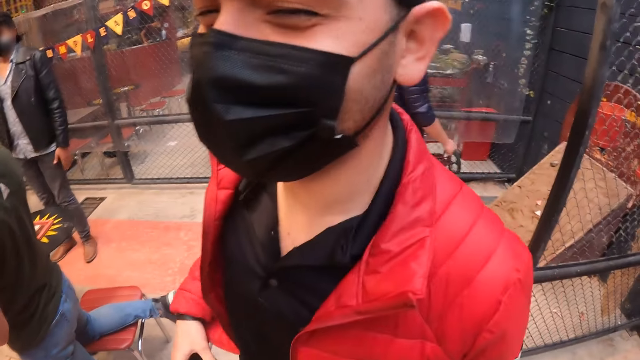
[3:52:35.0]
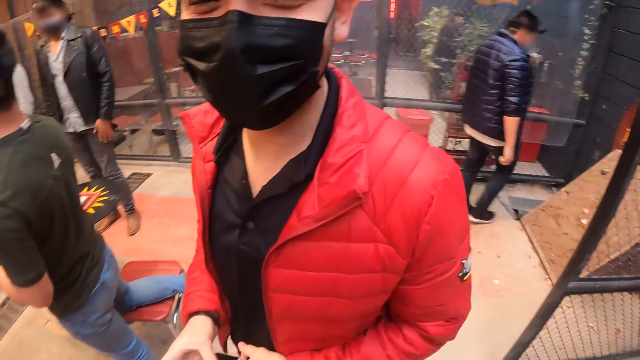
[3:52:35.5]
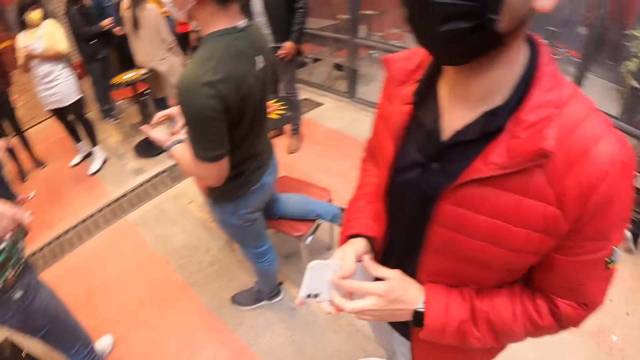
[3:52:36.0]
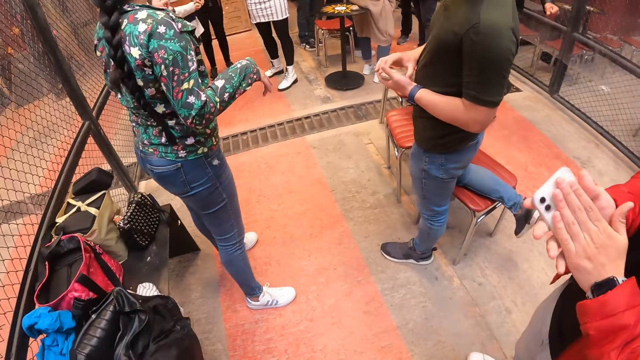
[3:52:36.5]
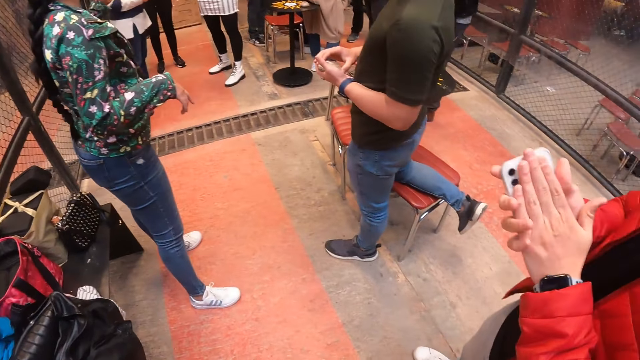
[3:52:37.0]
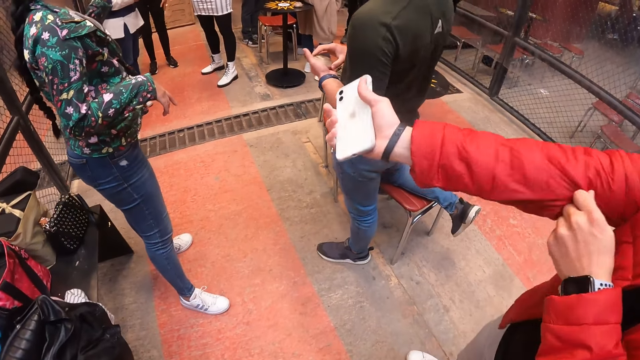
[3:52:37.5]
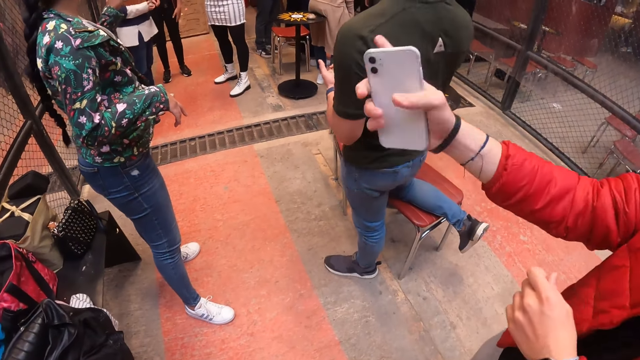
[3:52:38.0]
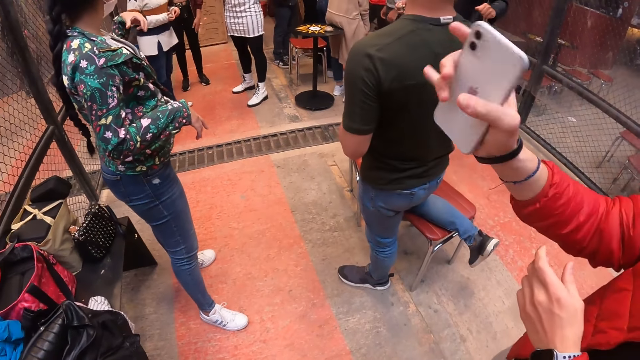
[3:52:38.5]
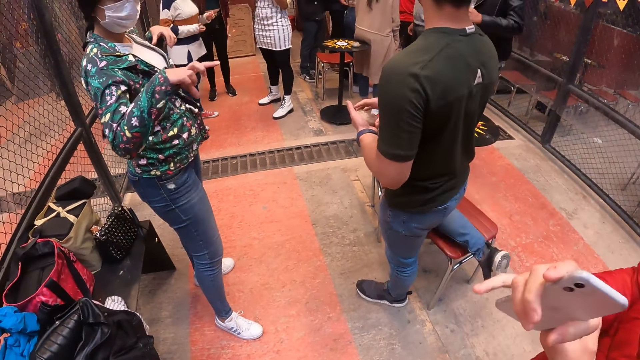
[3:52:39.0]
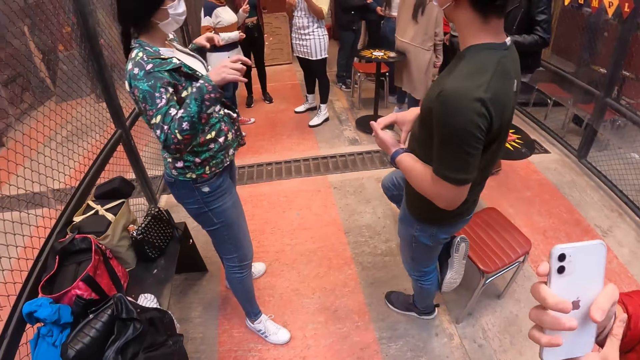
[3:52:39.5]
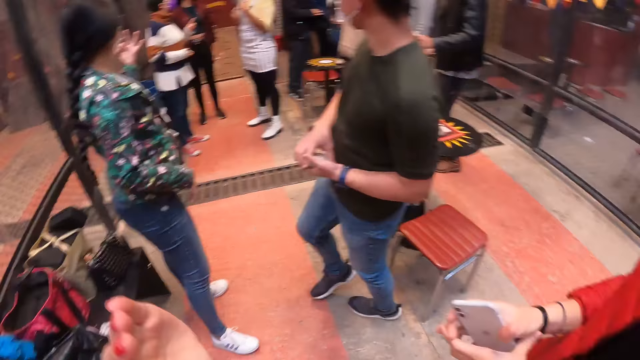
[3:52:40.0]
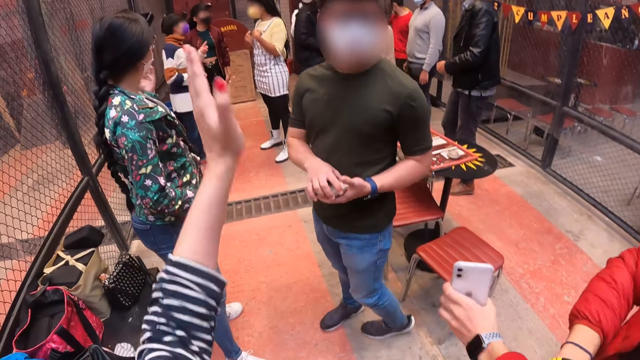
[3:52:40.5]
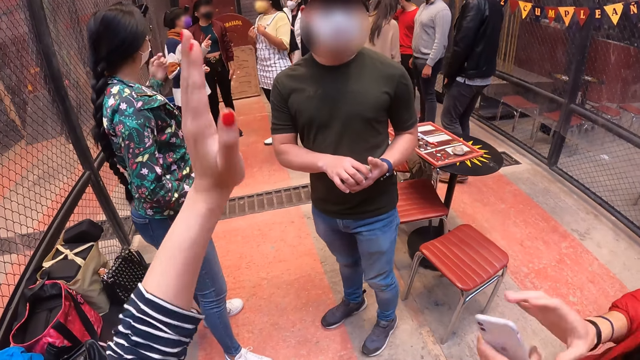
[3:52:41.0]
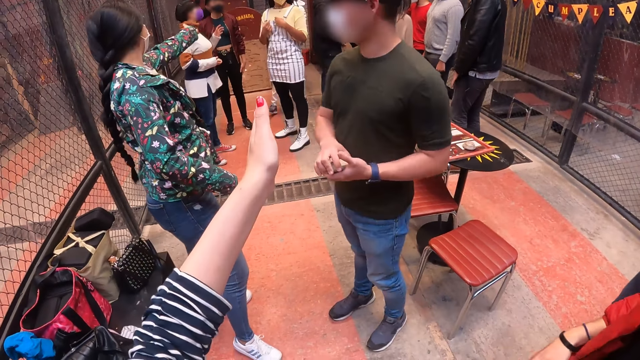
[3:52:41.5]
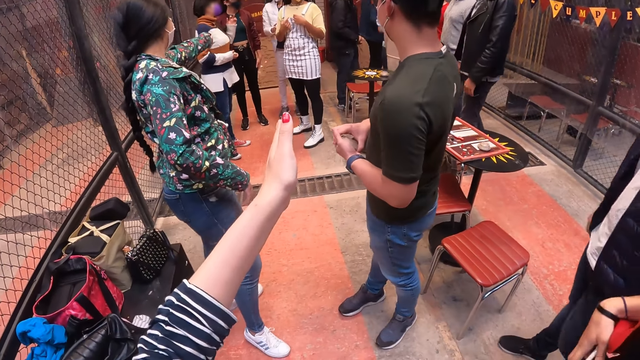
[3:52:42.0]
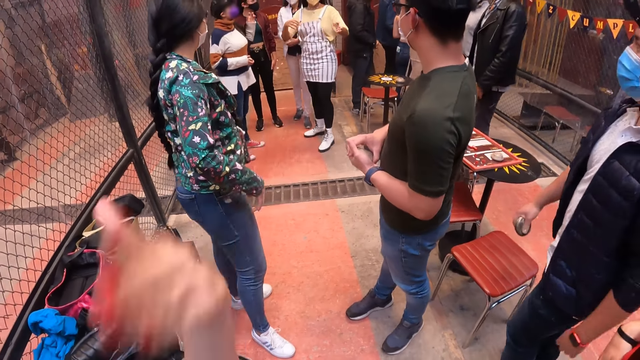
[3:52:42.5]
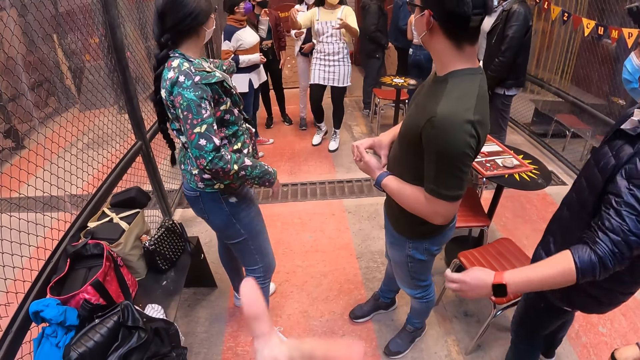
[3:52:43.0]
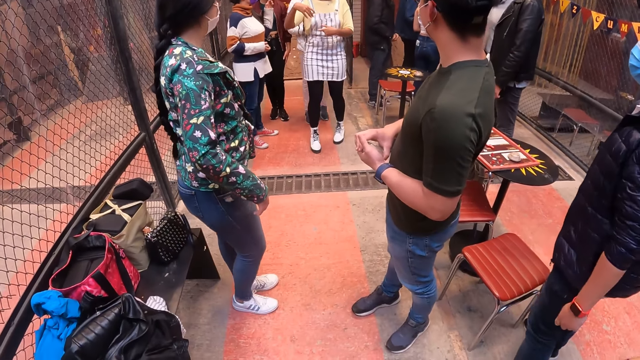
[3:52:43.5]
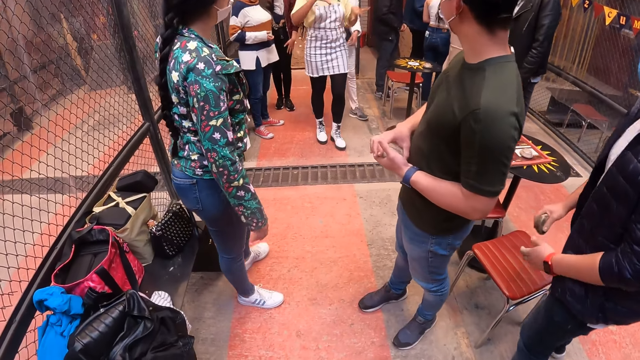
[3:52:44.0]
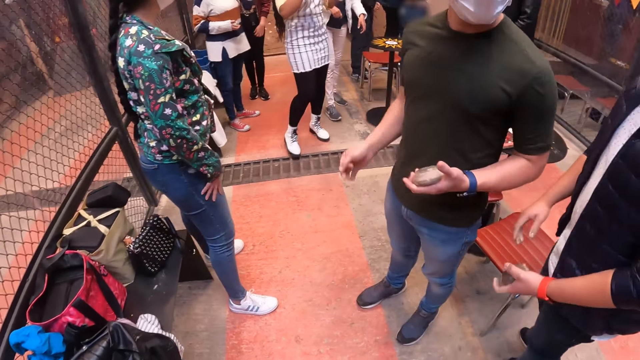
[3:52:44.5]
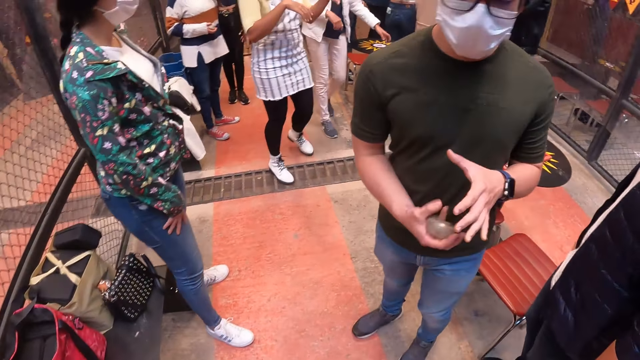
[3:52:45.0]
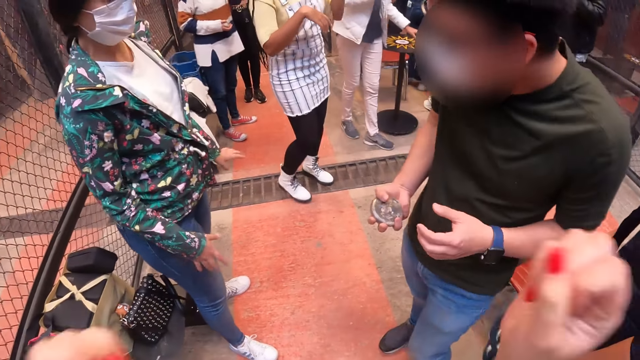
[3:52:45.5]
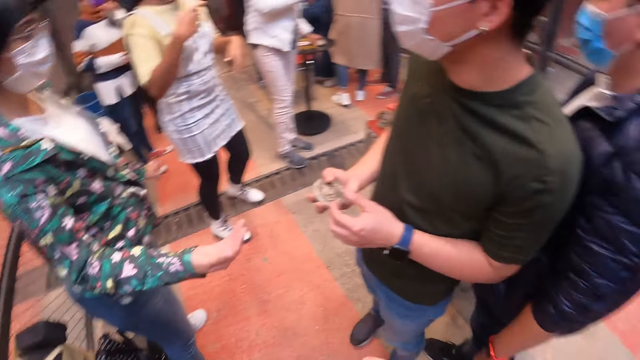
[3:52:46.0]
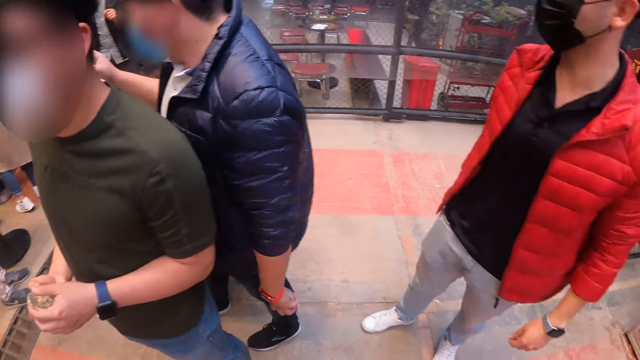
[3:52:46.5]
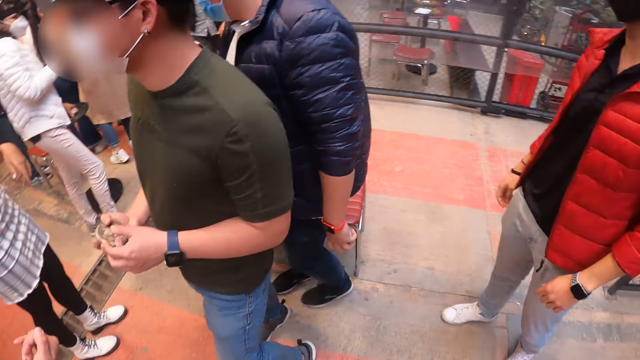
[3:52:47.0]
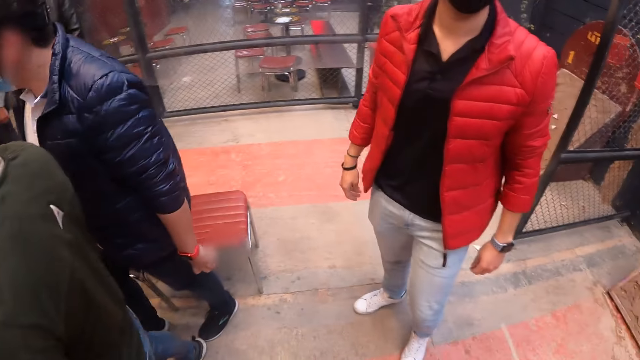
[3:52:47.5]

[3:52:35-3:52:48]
A man puts his phone away. A woman converses with another woman. The man rubs his phone with his hand. The man pulls his jacket right sleeve with his left hand. The second woman converses with a third woman and a fourth woman. The camera wearer converses with the second woman. They shake her hand. Another woman walks in the room.

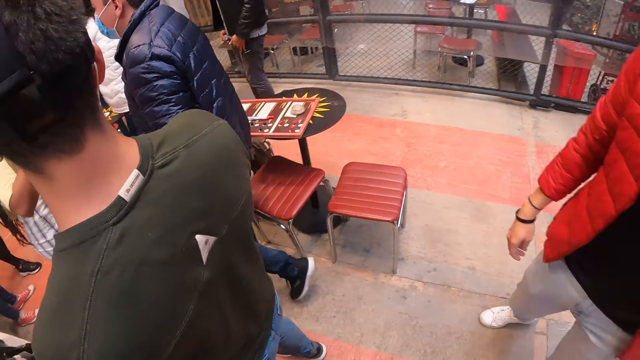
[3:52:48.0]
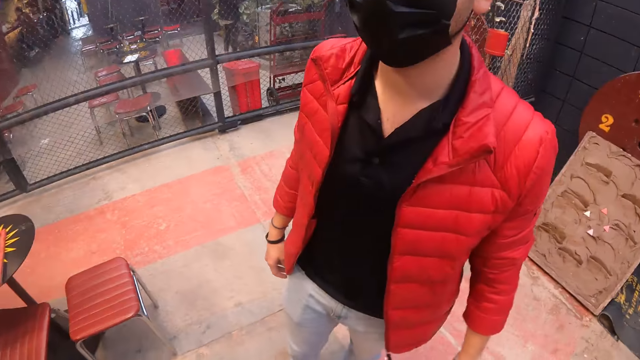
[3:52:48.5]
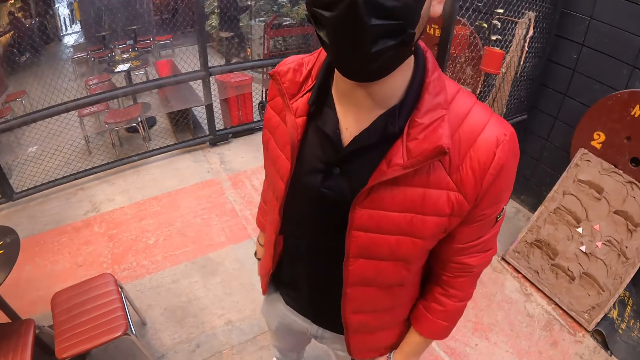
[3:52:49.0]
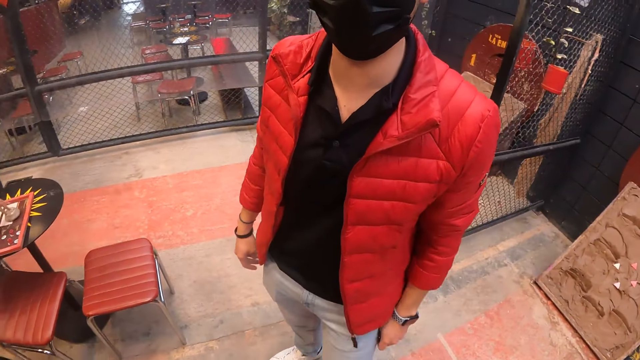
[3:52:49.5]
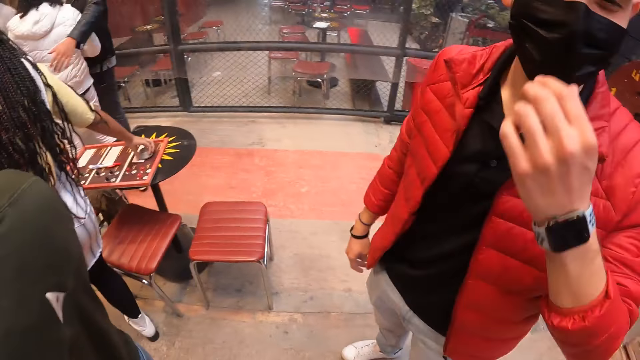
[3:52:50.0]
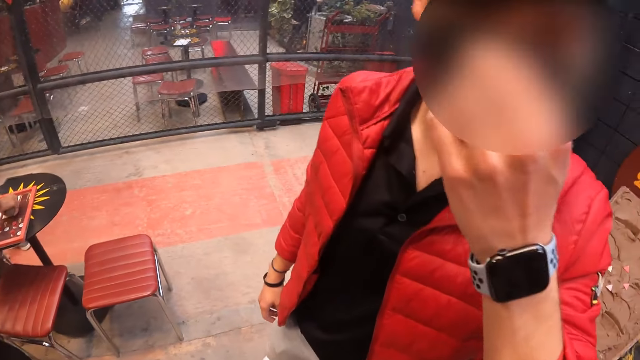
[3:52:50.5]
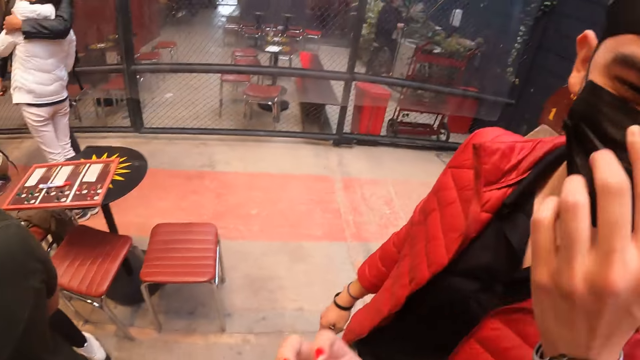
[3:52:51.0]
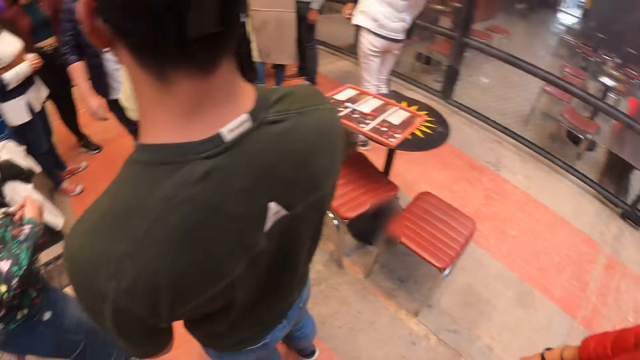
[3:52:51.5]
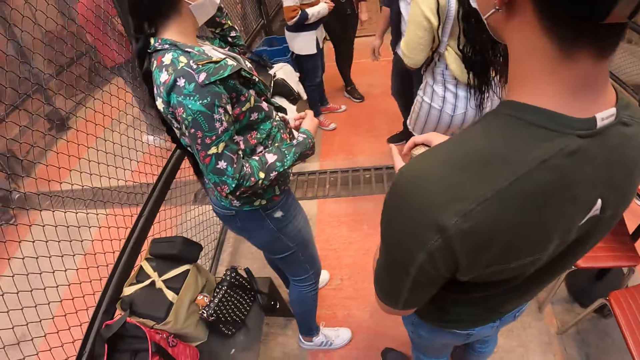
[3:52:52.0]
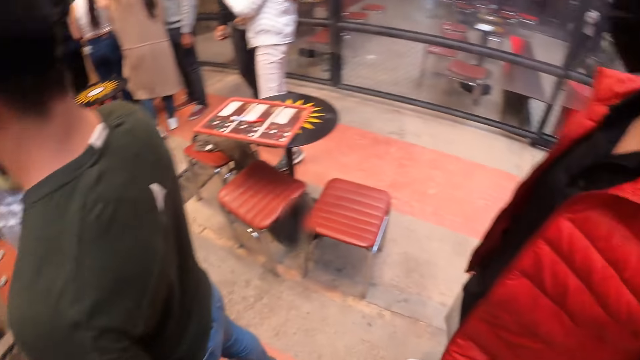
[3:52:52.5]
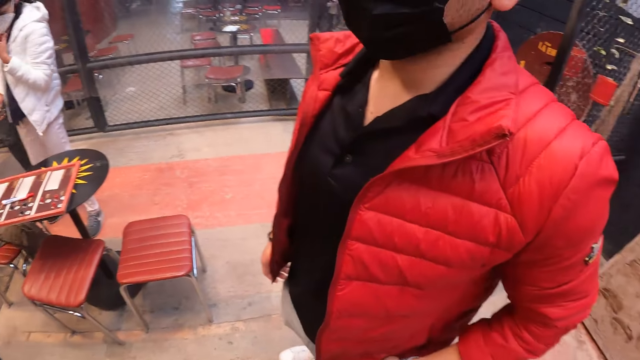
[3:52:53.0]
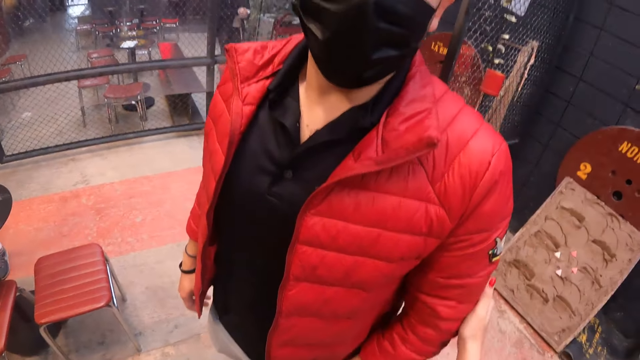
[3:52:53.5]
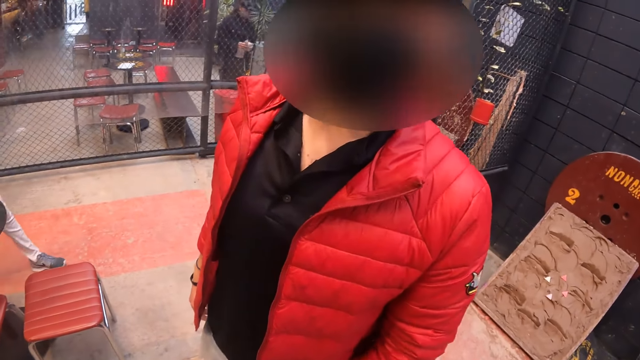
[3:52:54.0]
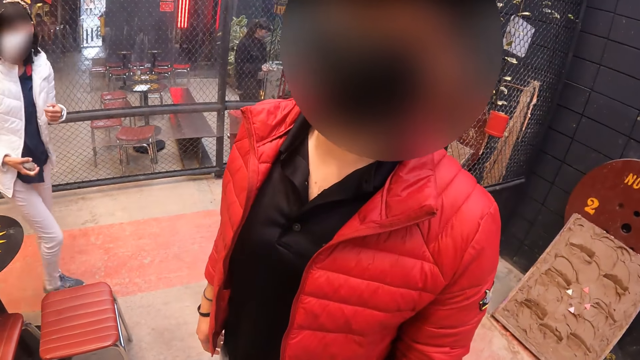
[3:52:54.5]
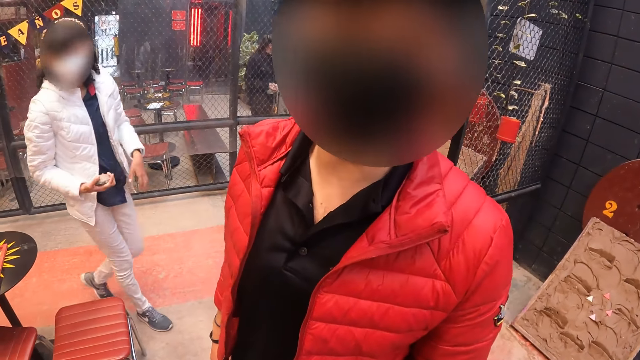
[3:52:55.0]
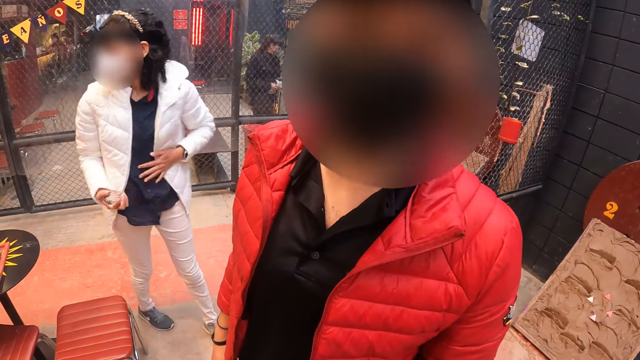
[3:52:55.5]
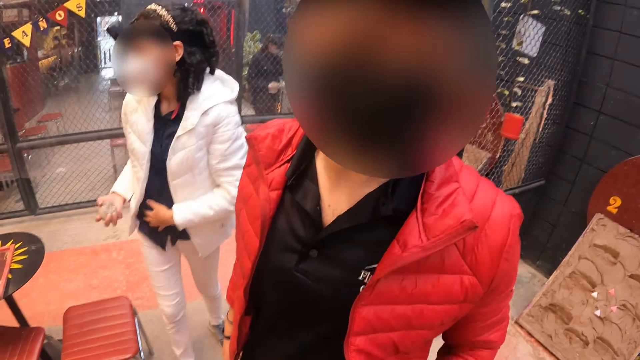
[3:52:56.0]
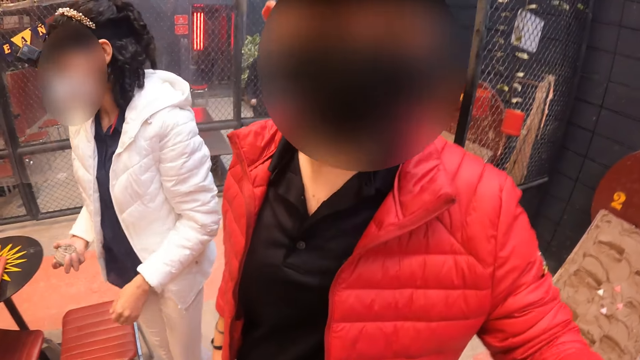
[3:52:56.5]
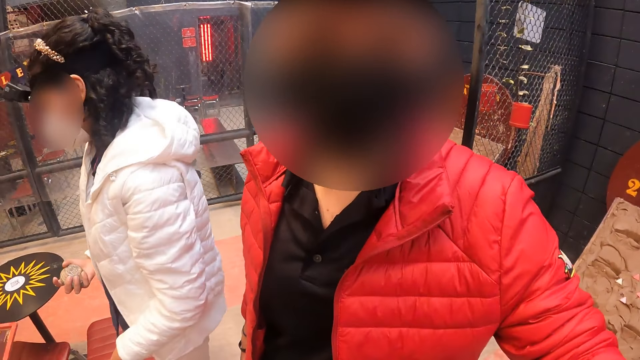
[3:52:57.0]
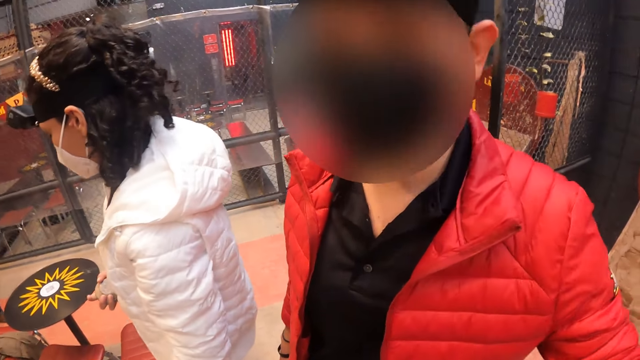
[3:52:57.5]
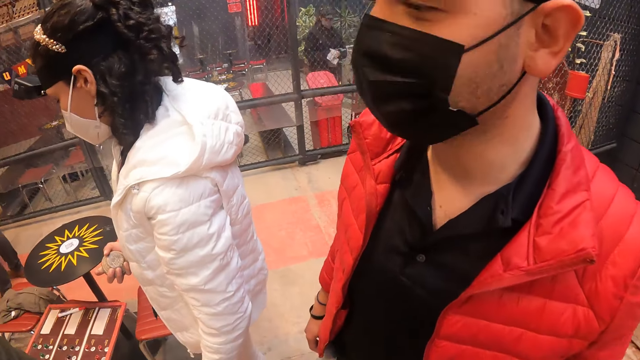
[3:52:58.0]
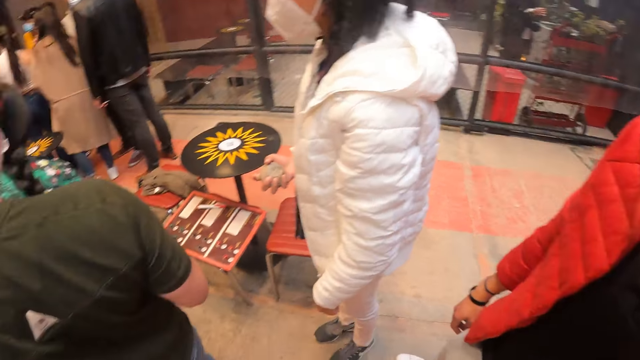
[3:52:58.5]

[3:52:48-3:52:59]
The man converses with the camera wearer. The man touches his face mask. The camera wearer converses with the man. They look around. The man converses.
